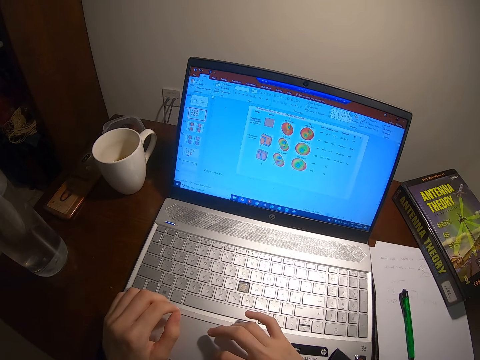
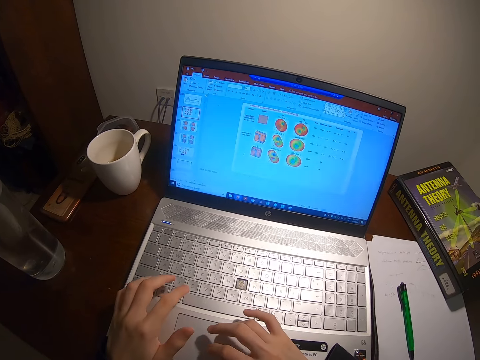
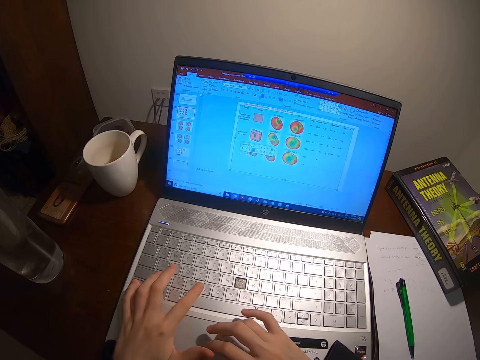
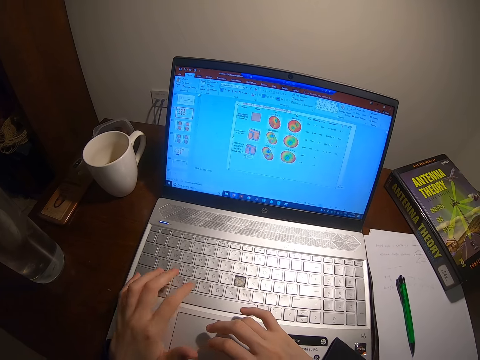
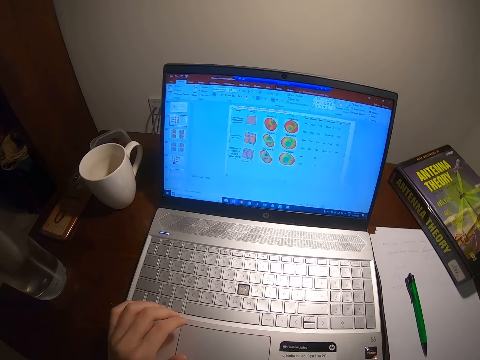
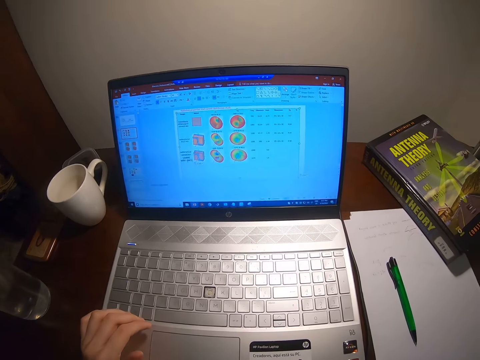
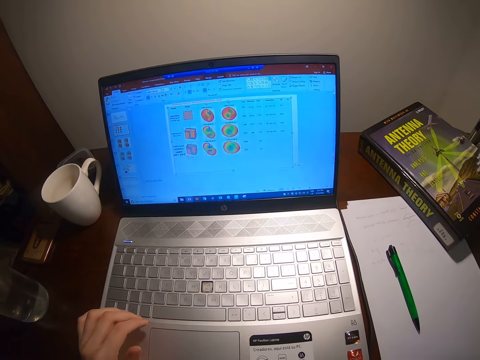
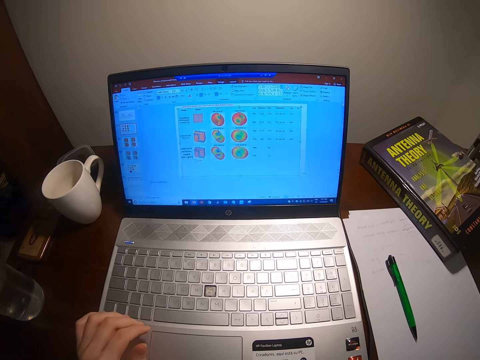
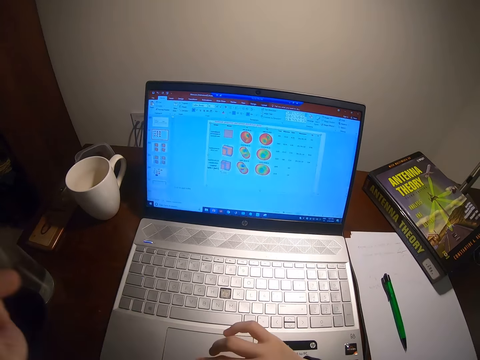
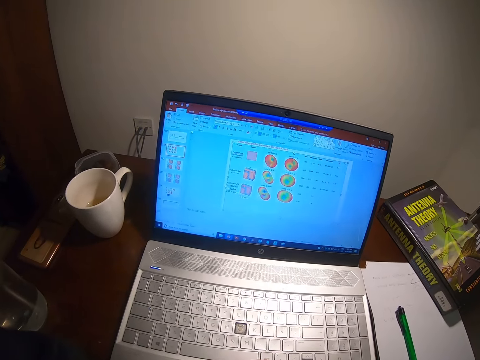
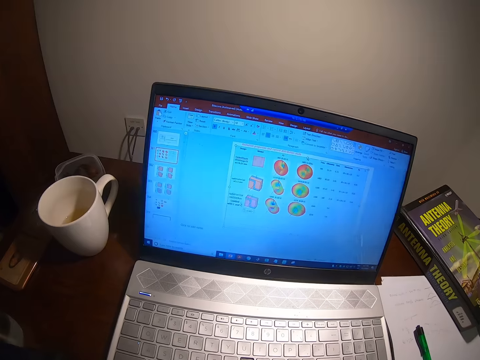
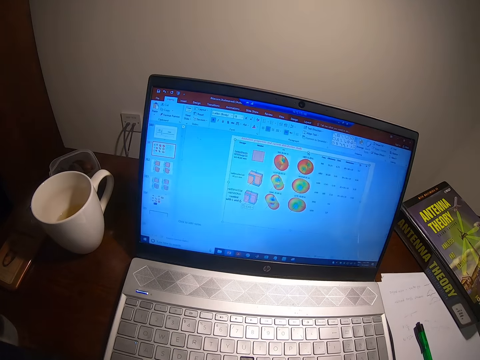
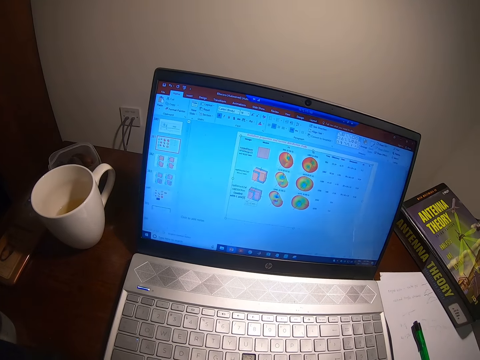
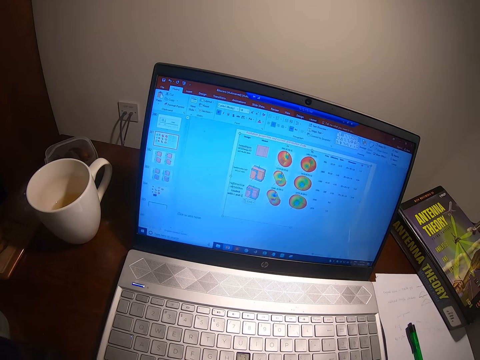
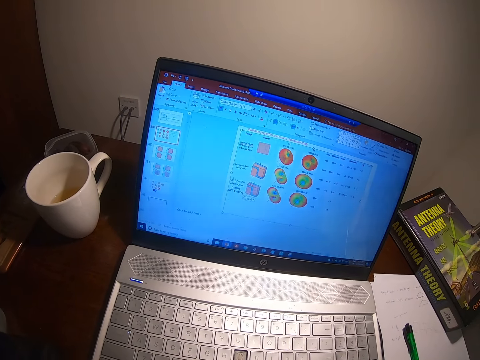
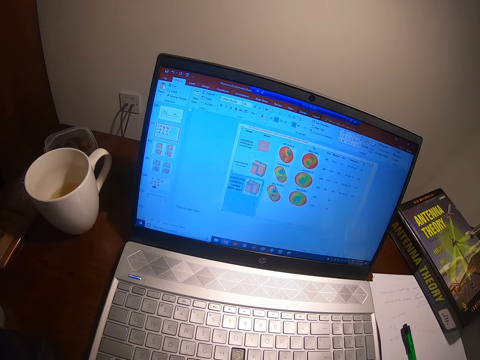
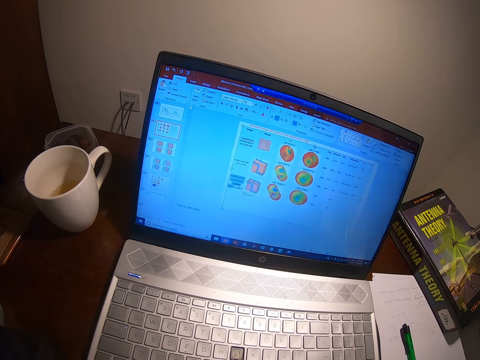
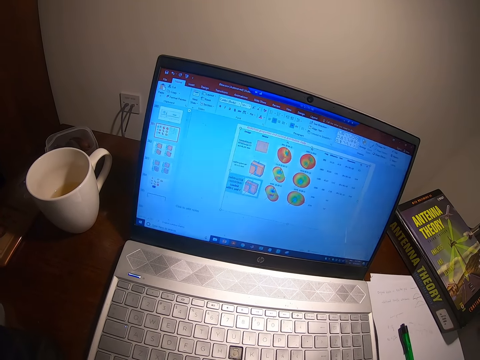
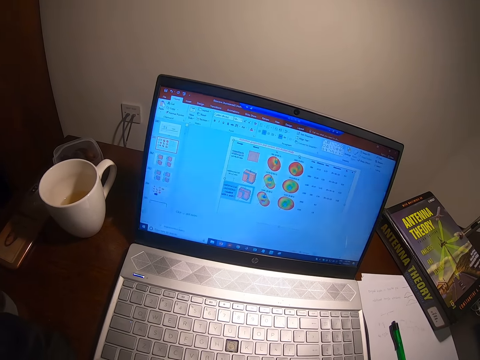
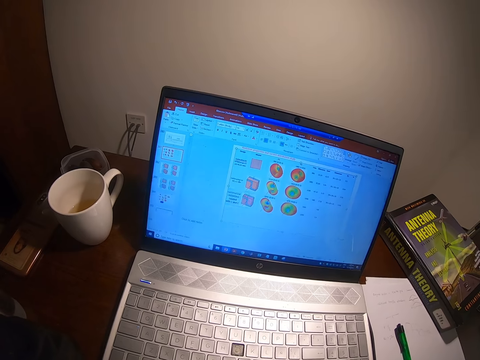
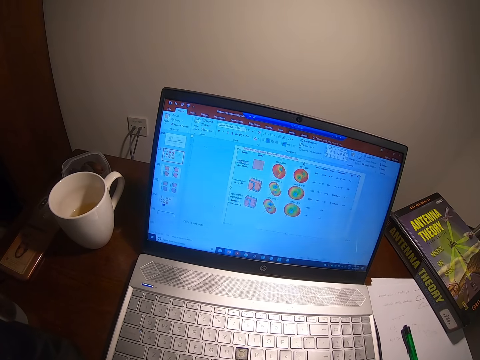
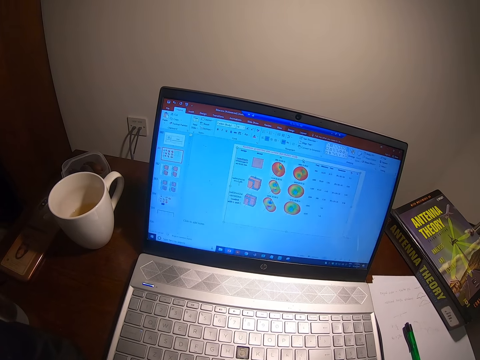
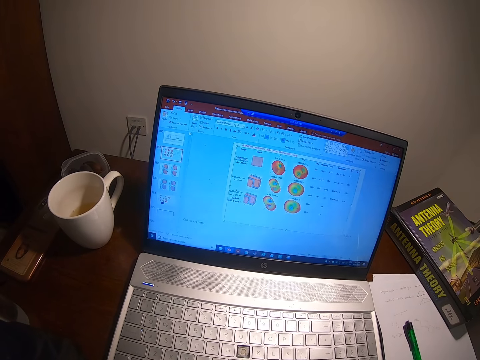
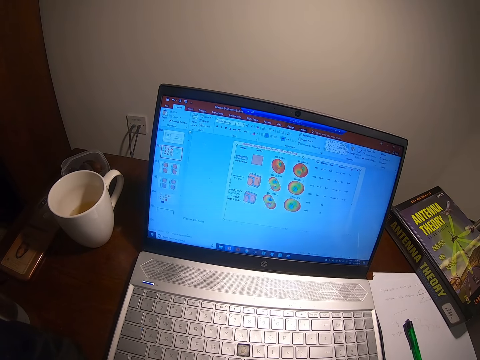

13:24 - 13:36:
The camera wearer folds hand. They look at the laptop.

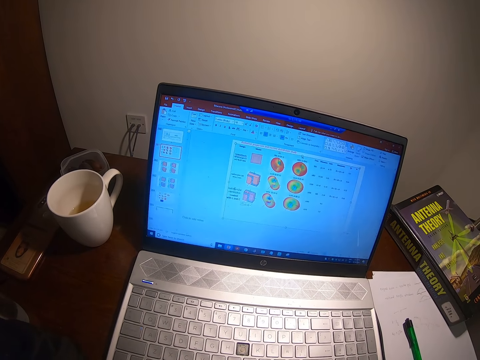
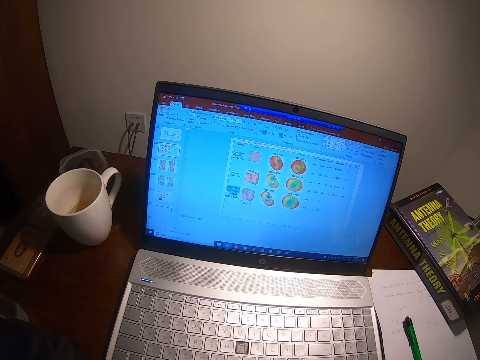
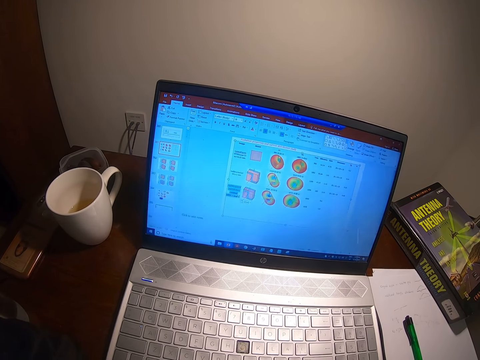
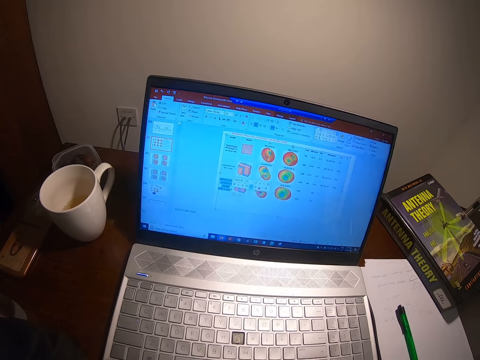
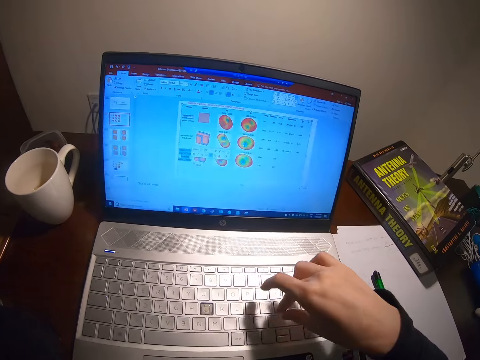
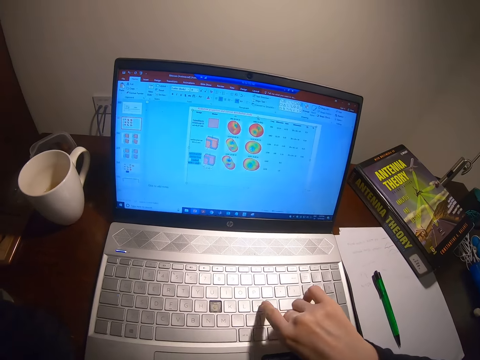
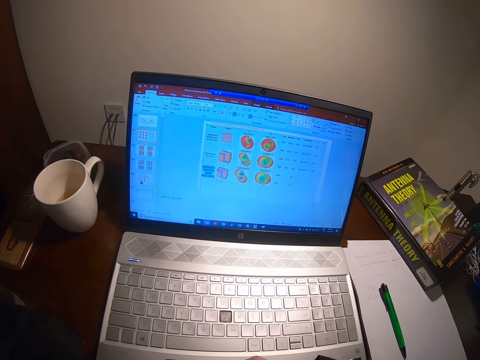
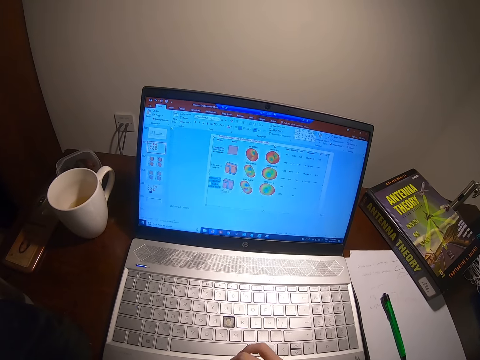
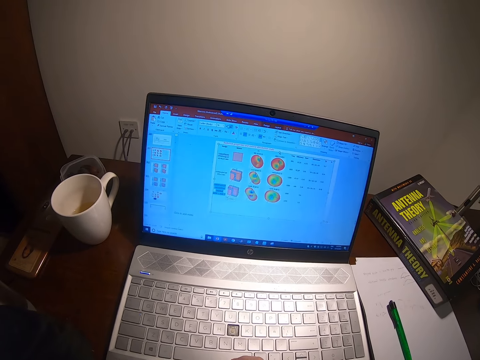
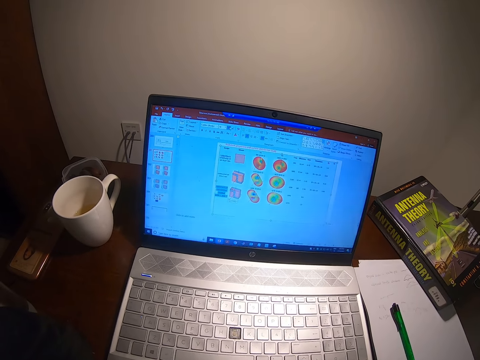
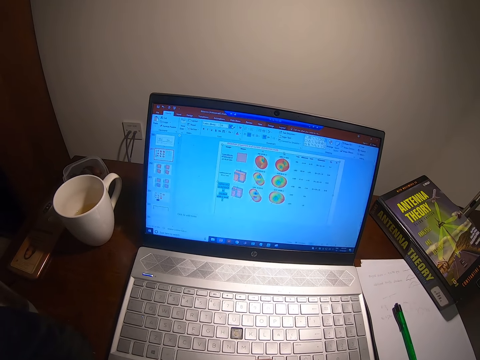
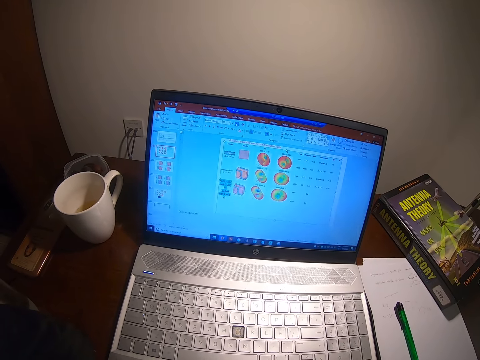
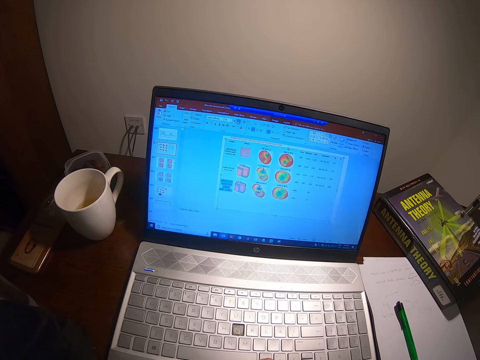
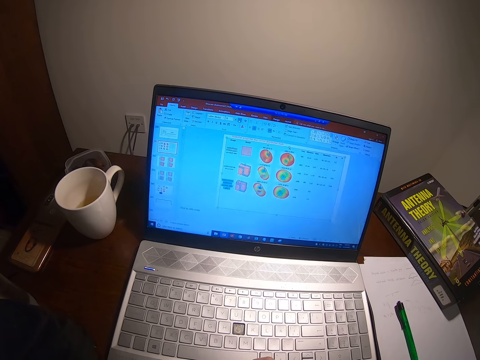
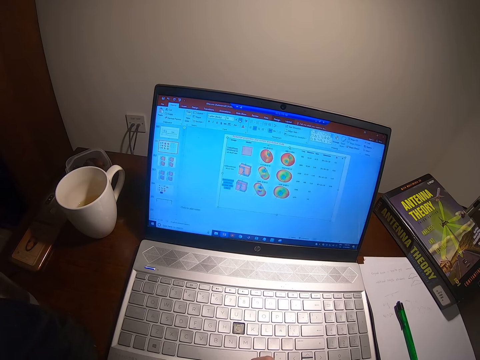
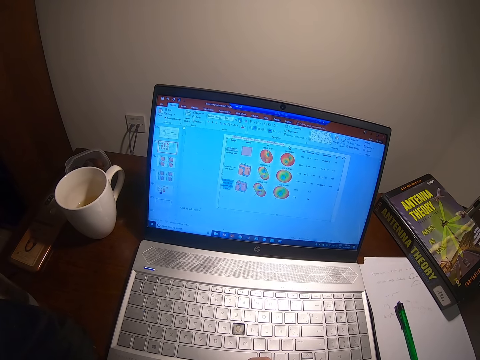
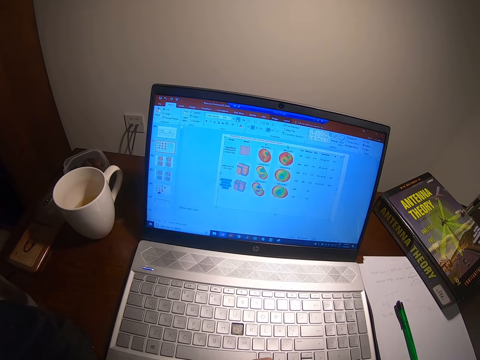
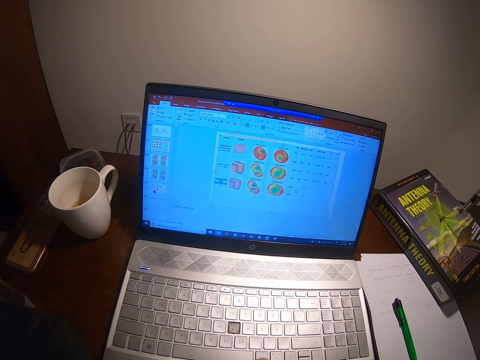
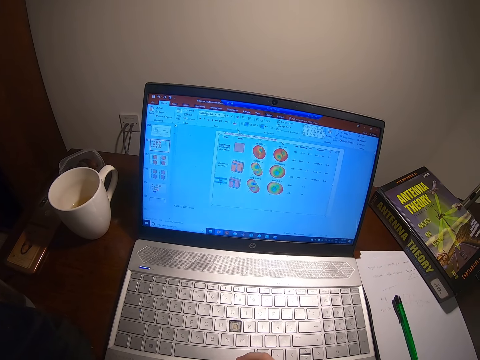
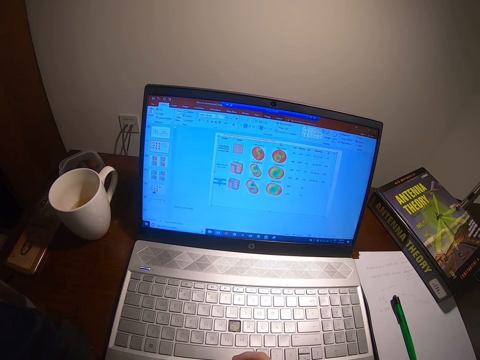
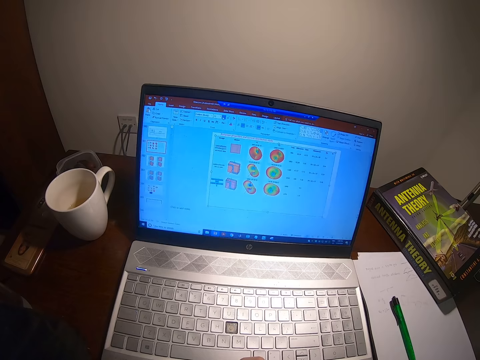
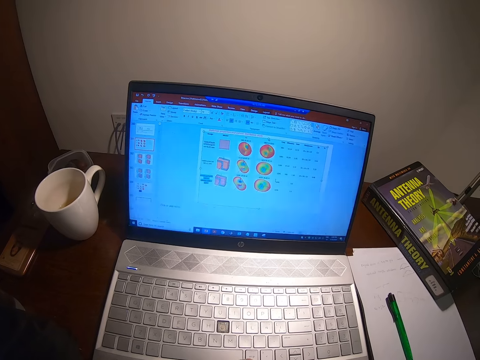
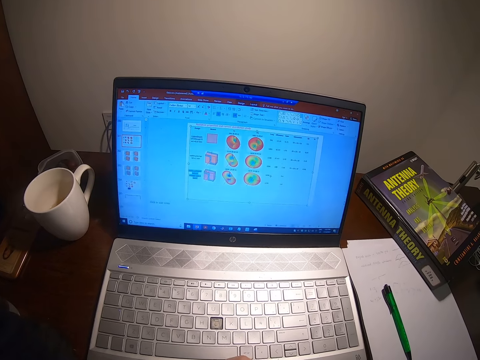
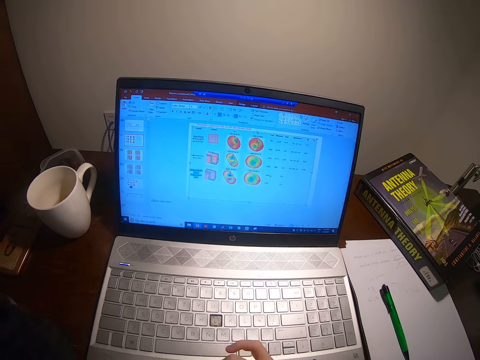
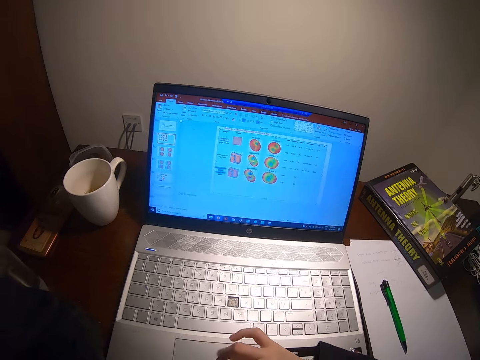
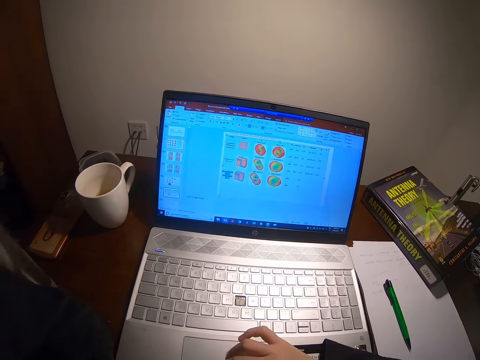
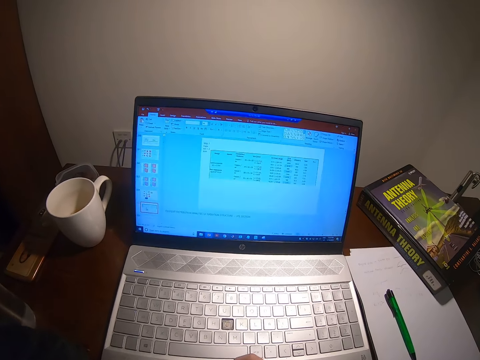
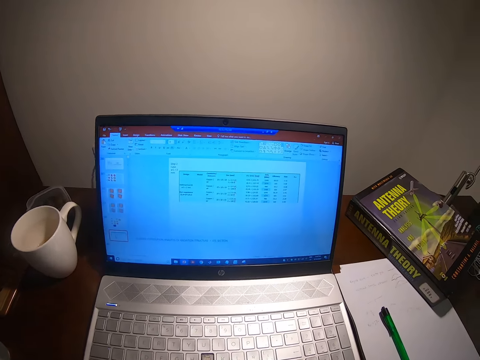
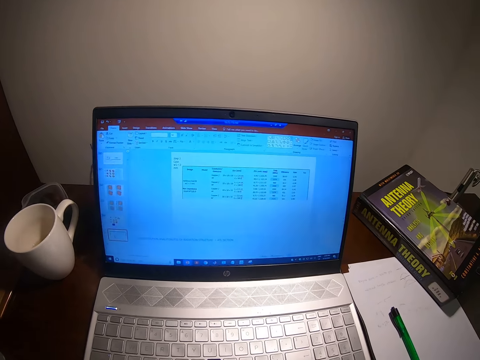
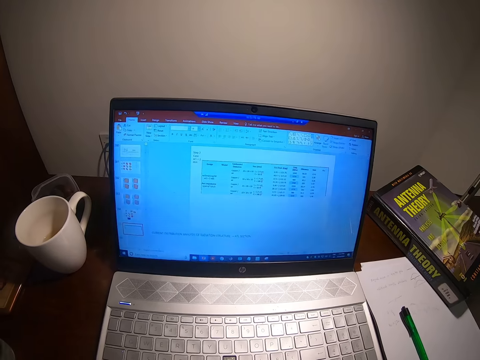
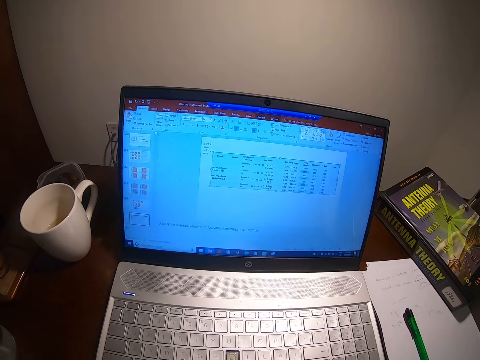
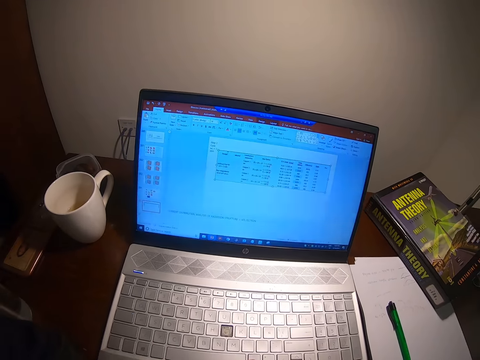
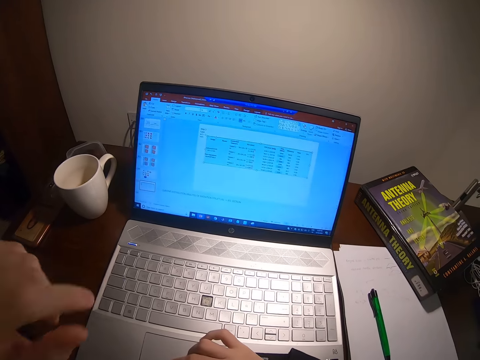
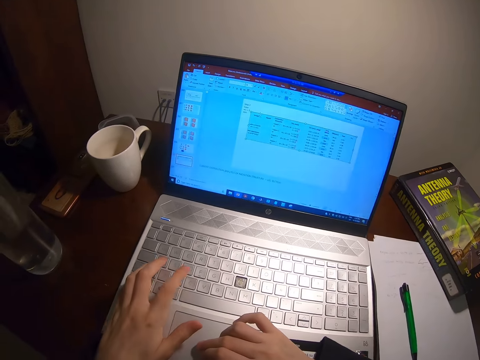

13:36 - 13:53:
The camera wearer types on the laptop. They fold the hand and scroll the laptop.
